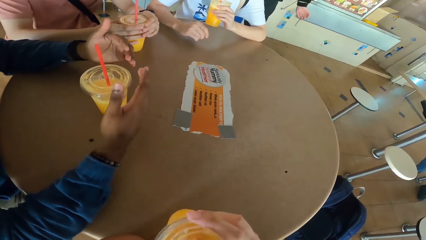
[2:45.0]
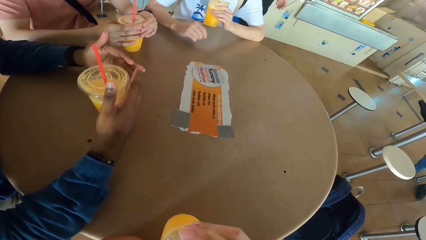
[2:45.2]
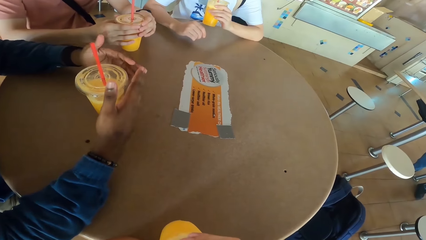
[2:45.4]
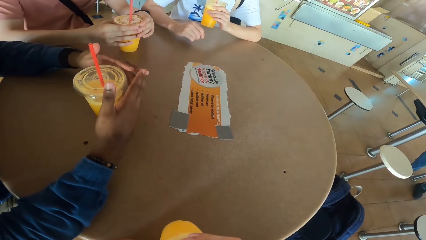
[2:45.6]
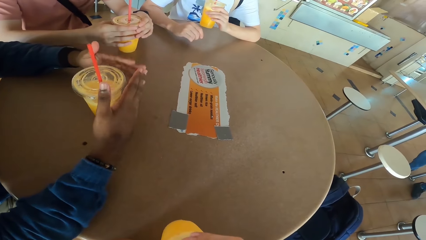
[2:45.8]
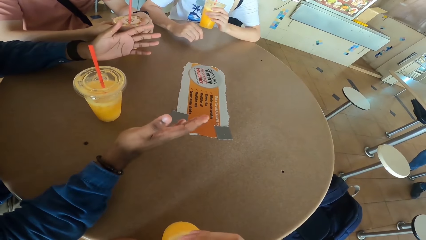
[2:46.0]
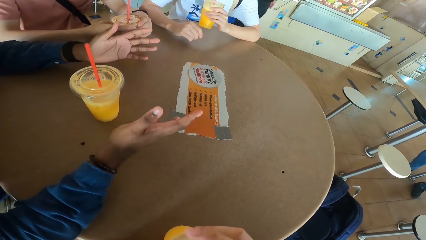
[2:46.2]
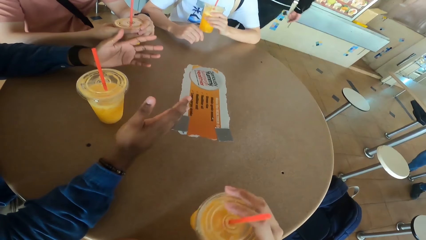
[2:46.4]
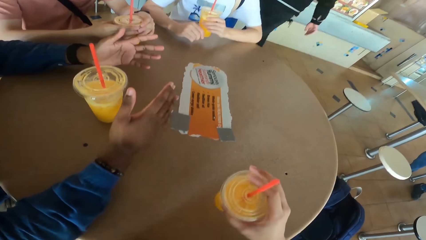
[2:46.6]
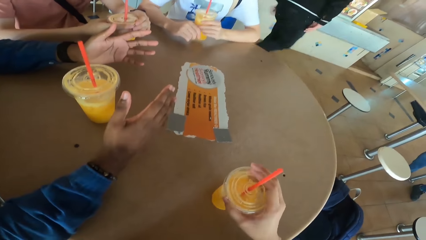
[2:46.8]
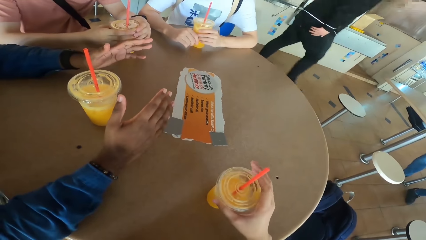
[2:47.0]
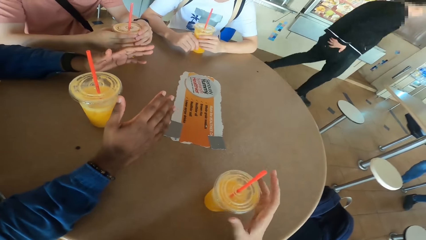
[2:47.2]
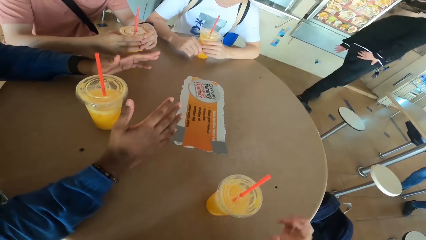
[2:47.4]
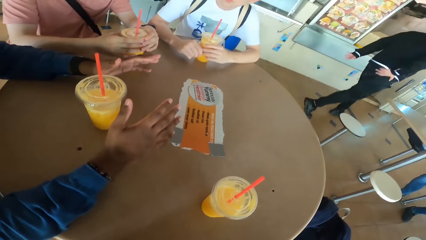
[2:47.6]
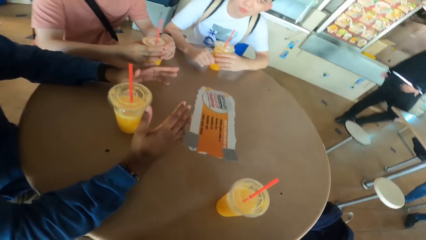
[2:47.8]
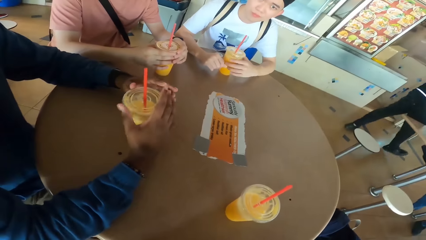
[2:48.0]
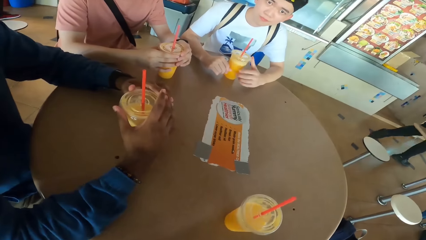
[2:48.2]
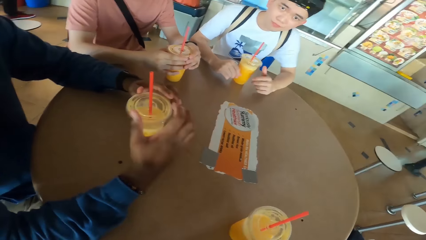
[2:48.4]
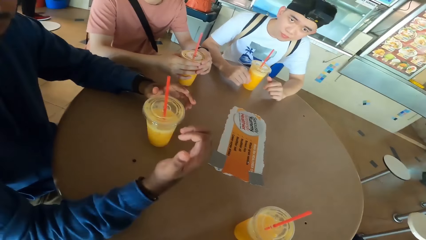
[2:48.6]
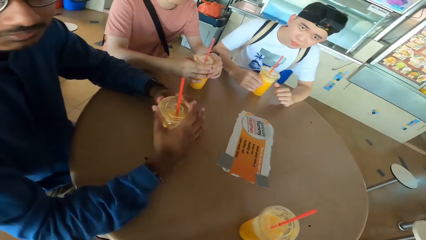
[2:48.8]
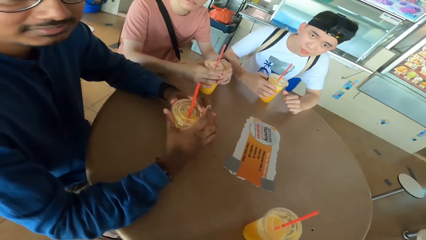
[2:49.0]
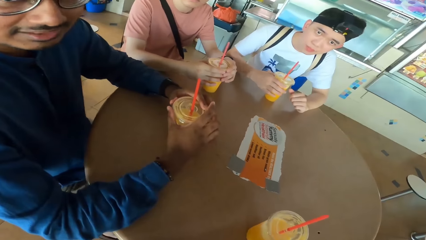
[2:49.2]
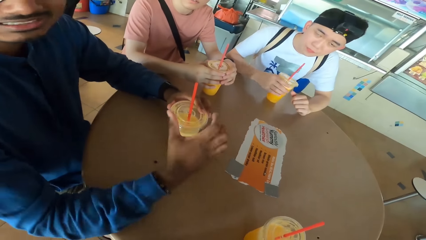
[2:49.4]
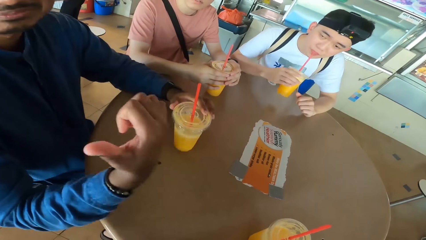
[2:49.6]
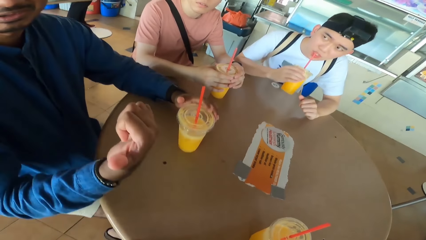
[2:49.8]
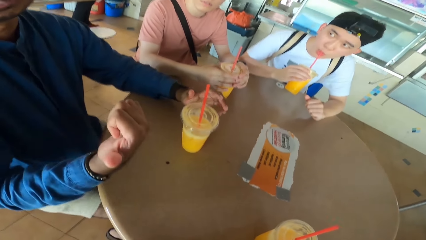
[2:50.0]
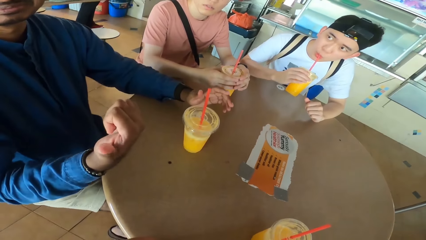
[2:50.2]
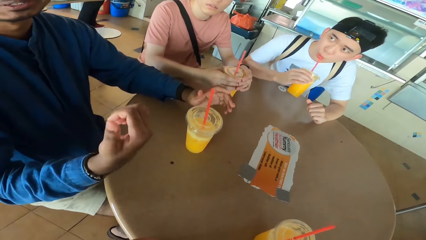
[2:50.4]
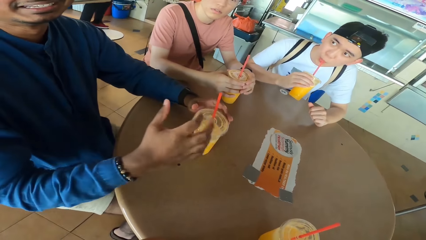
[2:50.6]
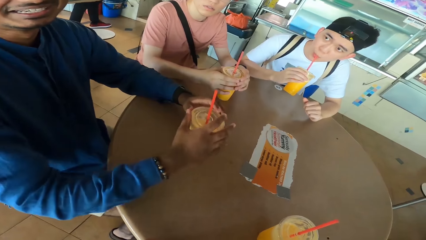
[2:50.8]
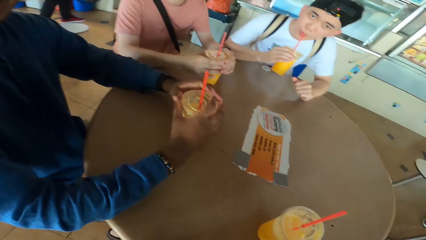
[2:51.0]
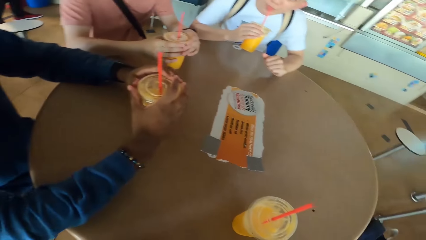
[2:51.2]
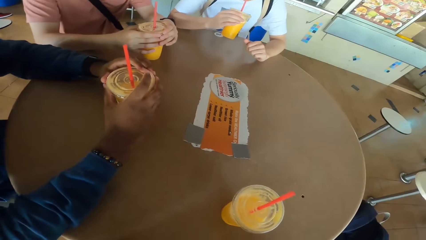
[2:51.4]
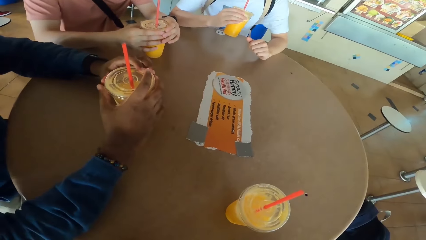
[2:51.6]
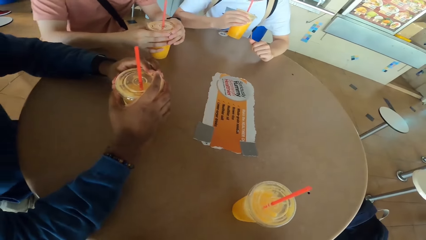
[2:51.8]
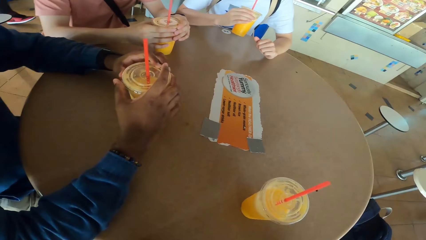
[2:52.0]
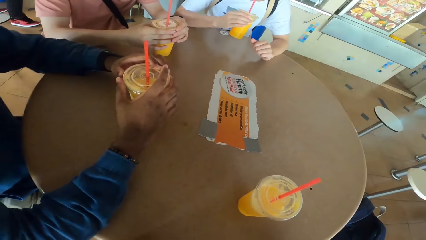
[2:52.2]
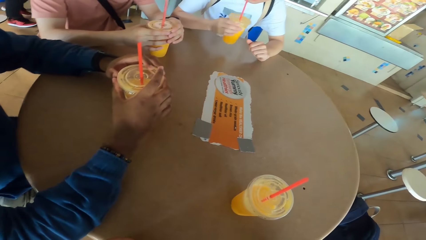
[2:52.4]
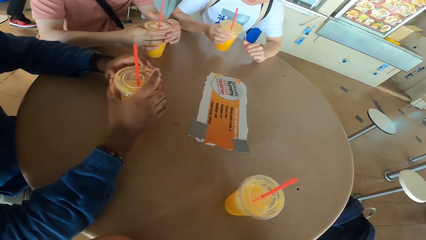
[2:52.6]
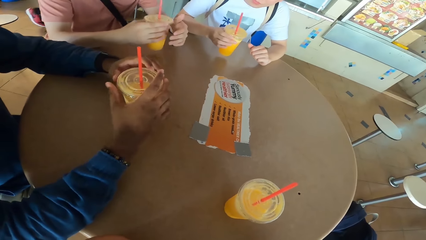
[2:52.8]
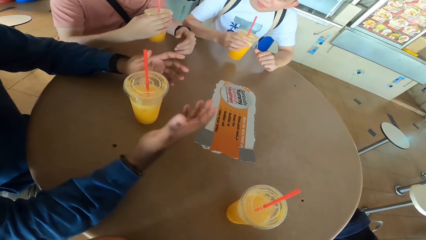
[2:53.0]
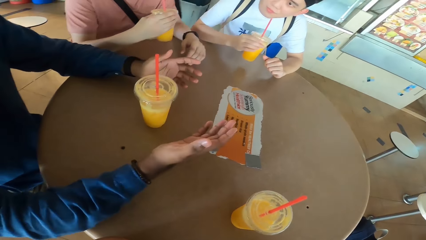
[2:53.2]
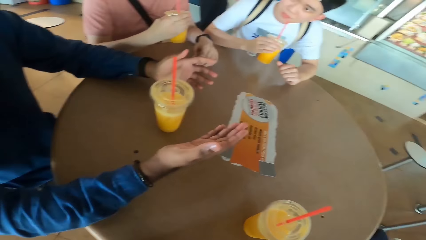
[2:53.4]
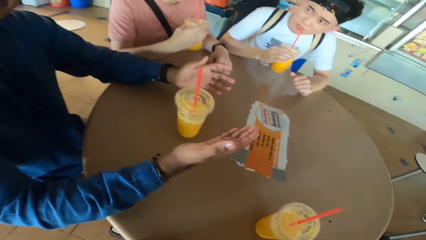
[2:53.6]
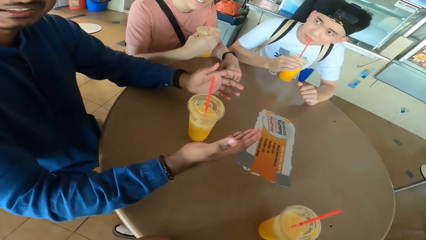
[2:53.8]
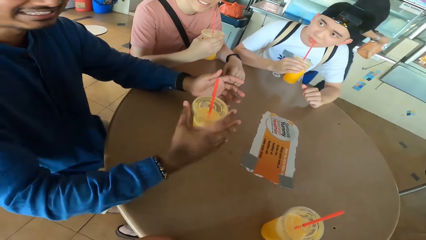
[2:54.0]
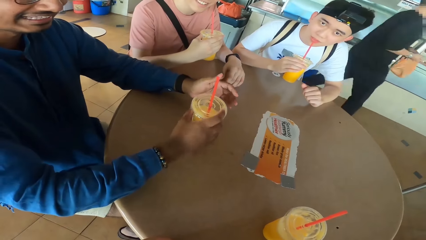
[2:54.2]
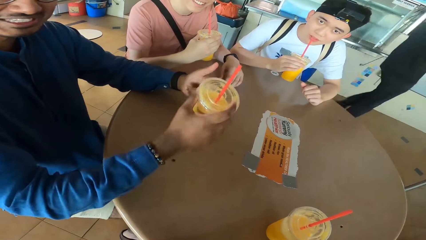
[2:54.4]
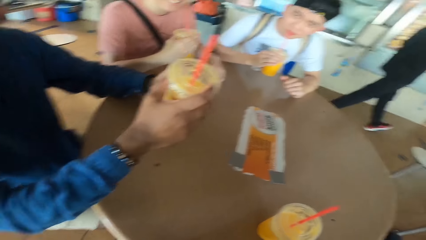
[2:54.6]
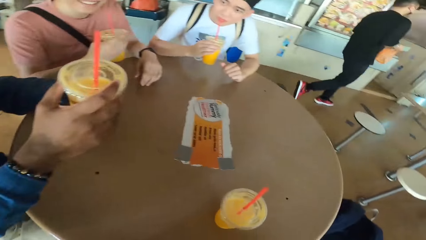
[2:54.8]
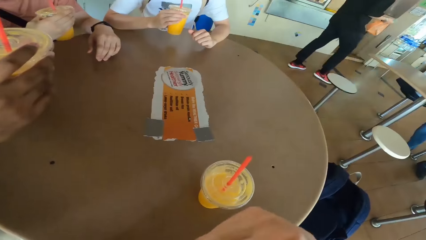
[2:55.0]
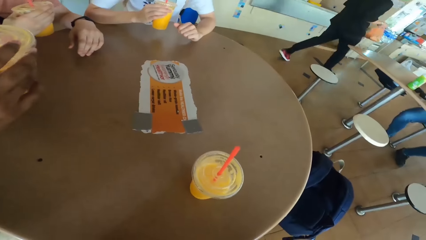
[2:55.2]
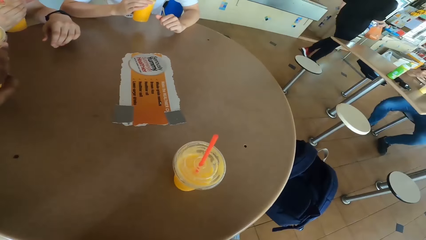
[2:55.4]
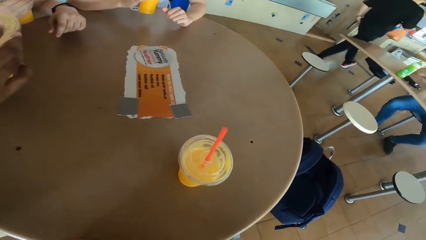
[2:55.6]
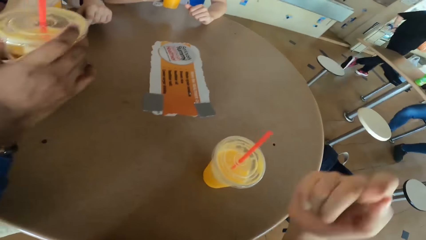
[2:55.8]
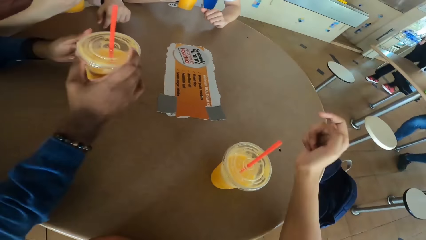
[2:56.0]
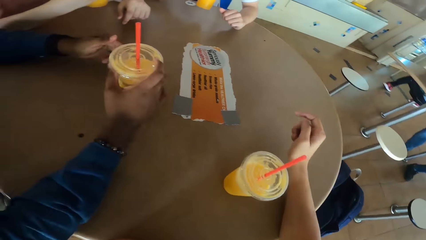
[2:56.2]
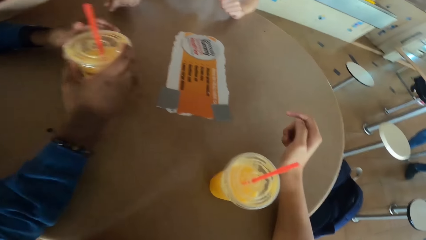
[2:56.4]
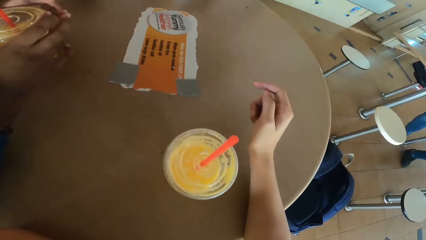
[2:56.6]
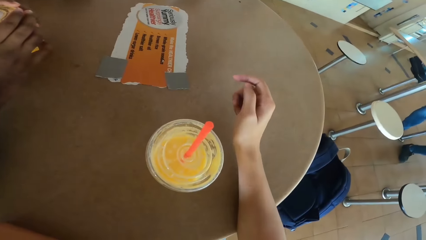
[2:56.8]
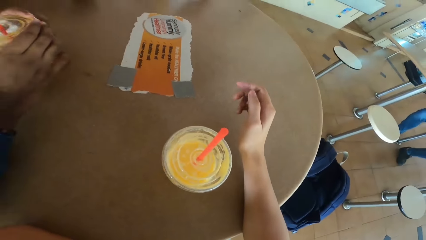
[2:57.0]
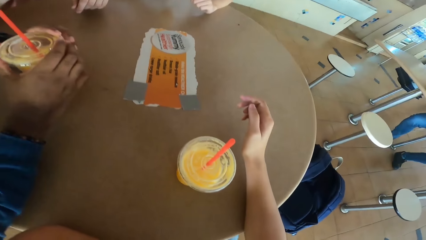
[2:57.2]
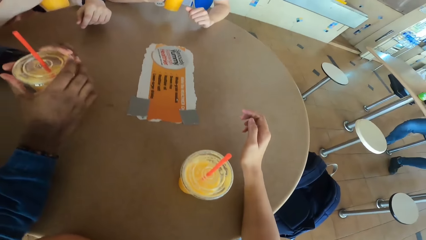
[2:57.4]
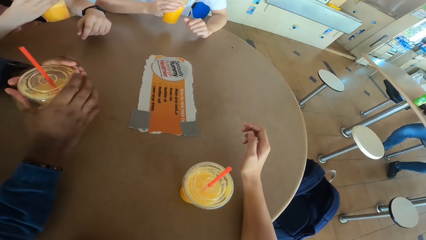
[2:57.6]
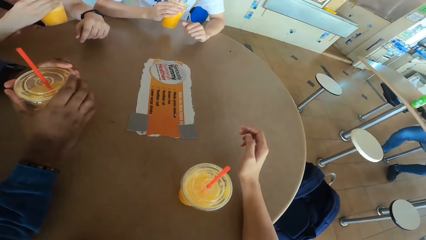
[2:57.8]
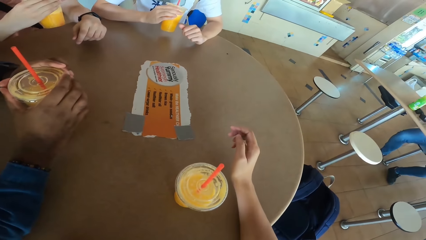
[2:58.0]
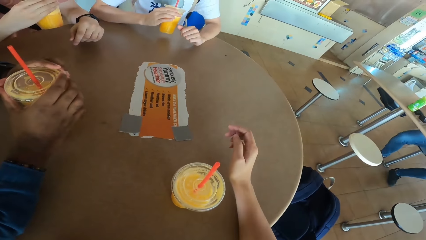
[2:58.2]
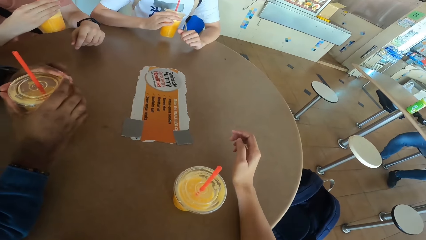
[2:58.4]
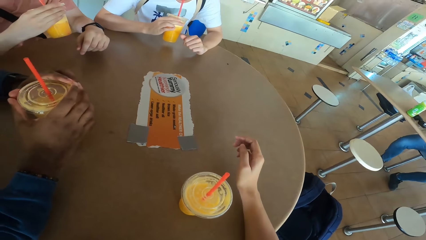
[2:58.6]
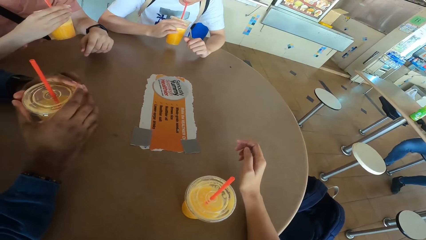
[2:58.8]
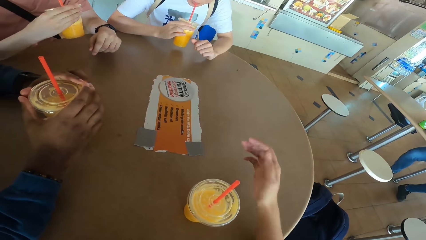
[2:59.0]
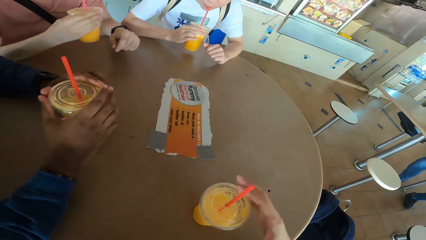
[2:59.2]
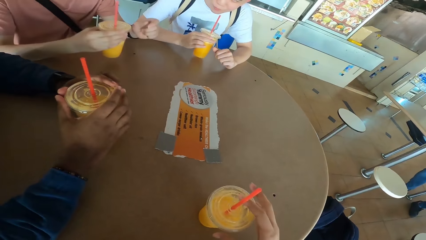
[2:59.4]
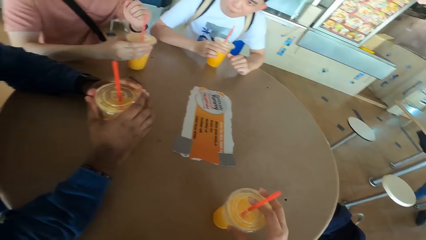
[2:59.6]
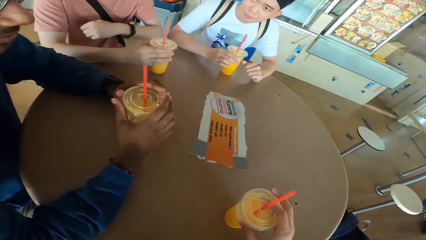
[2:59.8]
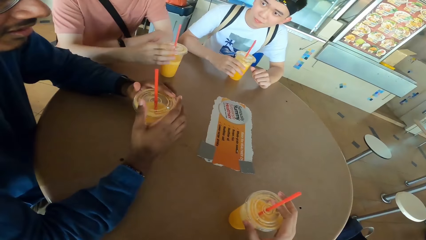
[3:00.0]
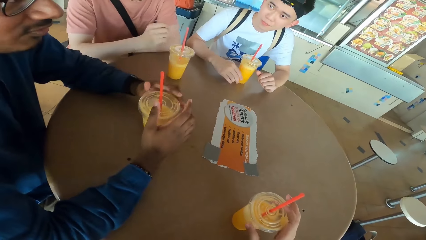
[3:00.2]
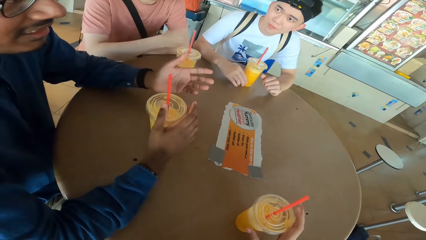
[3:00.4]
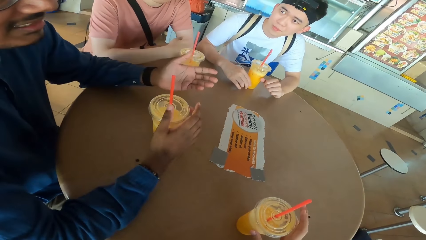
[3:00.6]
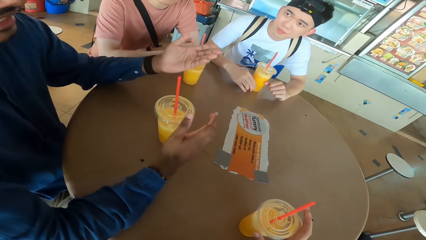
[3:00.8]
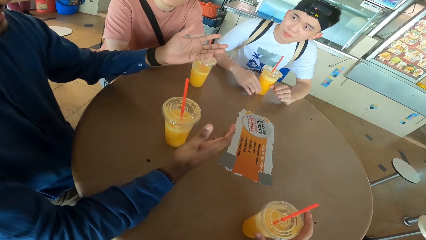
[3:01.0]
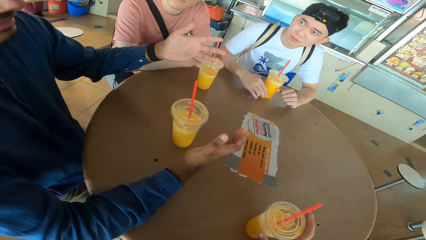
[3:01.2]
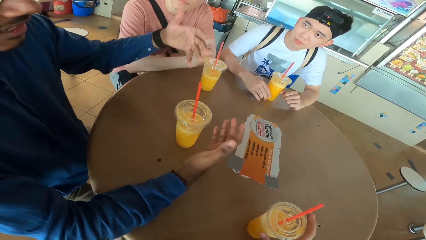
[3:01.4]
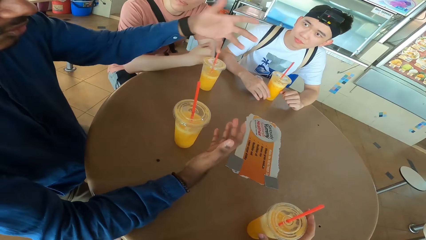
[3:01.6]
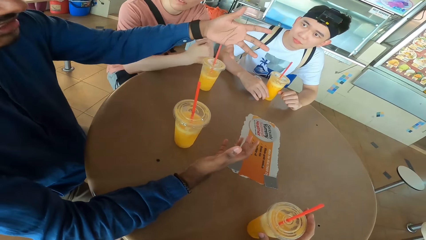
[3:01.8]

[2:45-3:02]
The camera wearer picks up a juice can or tumbler from the table. They sip juice from the can. A man gestures with his hand. The camera wearer places the juice can on the table. Another man places a juice can on the table. The first man converses with the camera wearer. The camera wearer responds to the first man. The first man points at the camera wearer. The second man sips juice from the can. The camera wearer responds to the first man. The first man converses with the camera wearer. The second man places a juice can on the table. A third man picks up a juice can from the table and sips juice from the can. The first man lifts a juice can from the table and places a juice can on the table. The camera wearer responds to the first man. The third man places a juice can on the table. The second man places a juice can on the table. The camera wearer holds the tumbler. The first man converses with the camera wearer.
